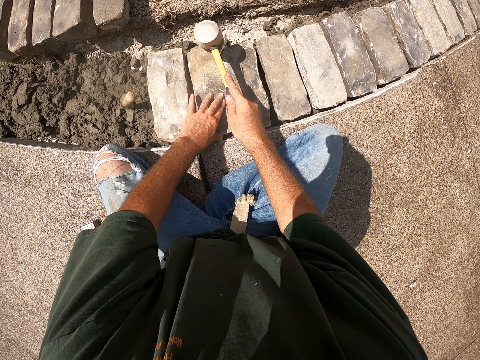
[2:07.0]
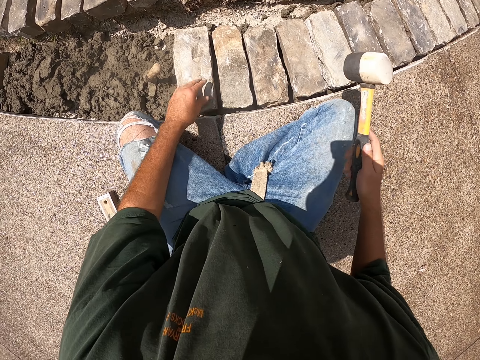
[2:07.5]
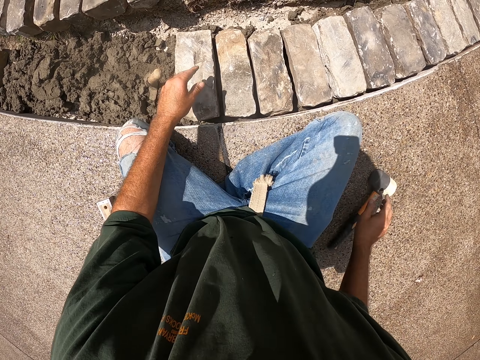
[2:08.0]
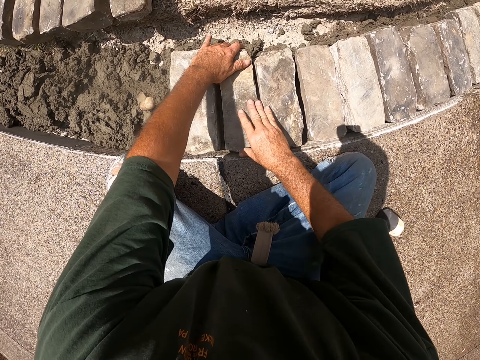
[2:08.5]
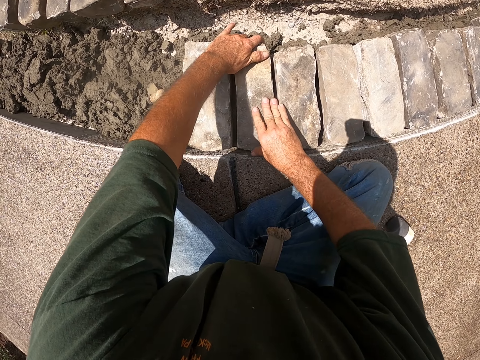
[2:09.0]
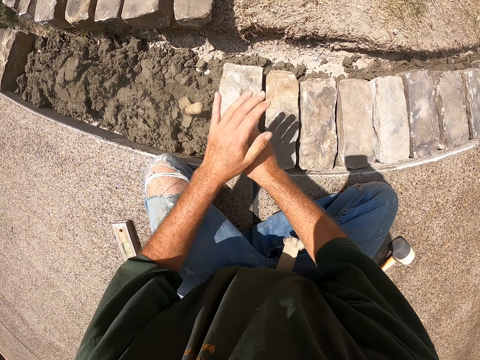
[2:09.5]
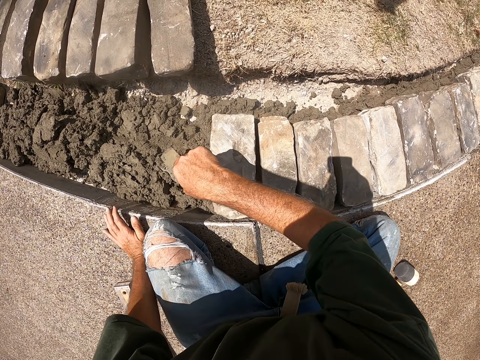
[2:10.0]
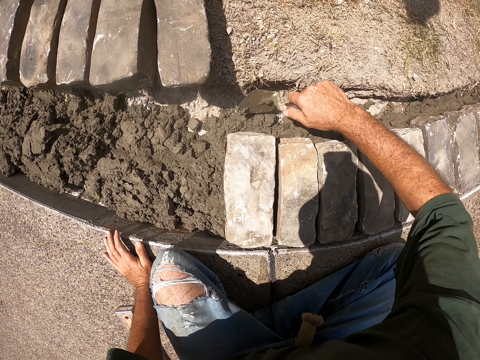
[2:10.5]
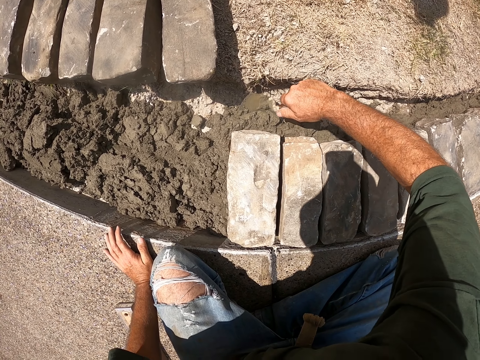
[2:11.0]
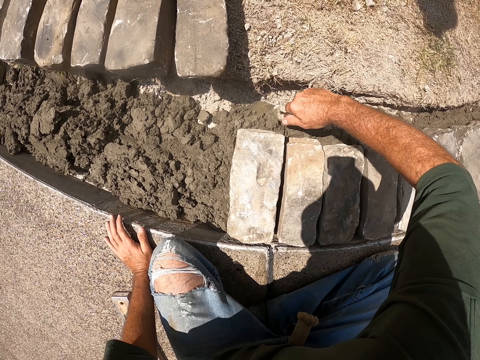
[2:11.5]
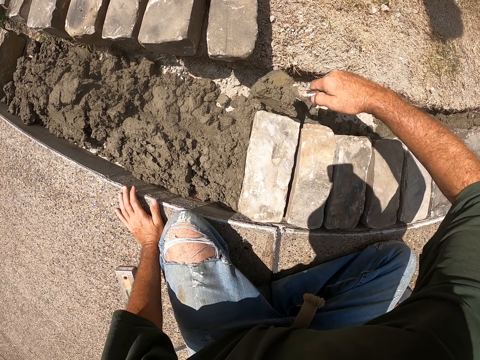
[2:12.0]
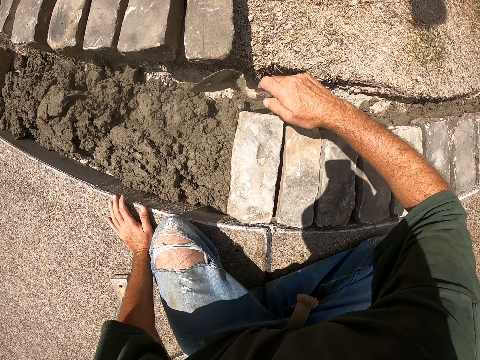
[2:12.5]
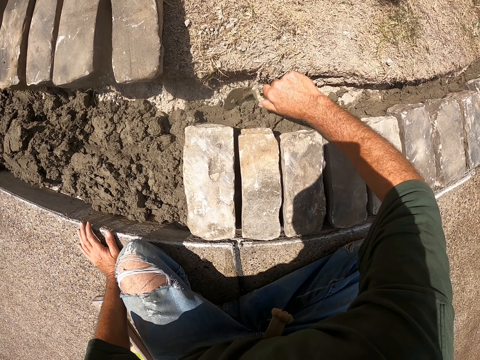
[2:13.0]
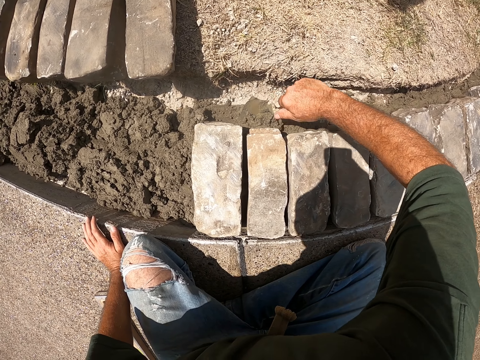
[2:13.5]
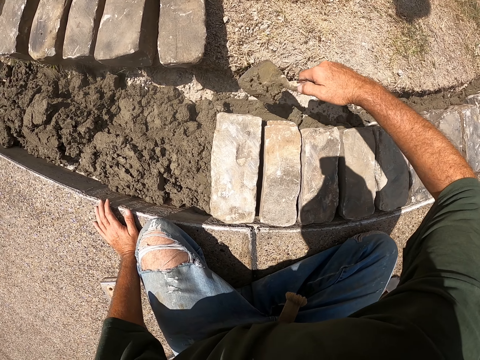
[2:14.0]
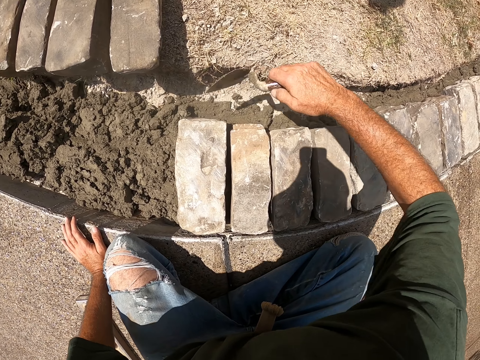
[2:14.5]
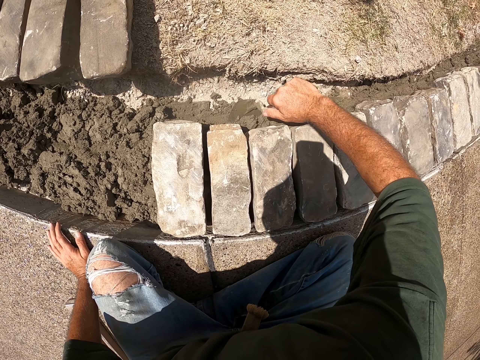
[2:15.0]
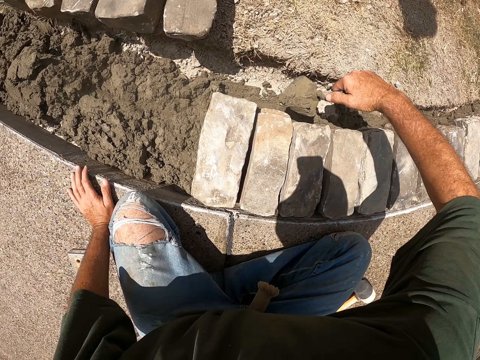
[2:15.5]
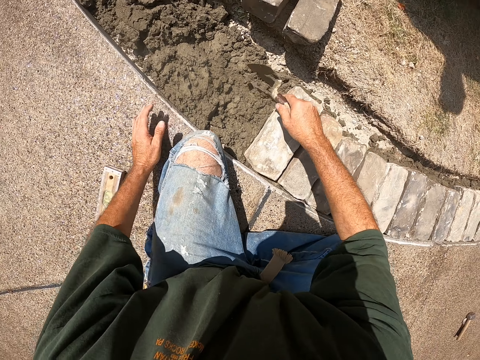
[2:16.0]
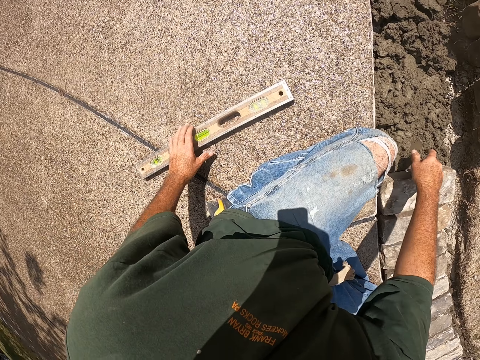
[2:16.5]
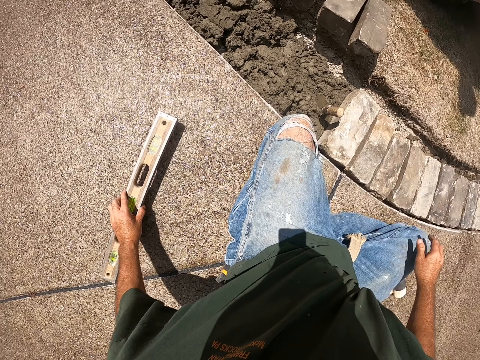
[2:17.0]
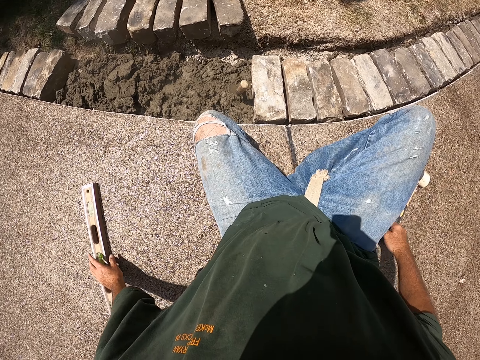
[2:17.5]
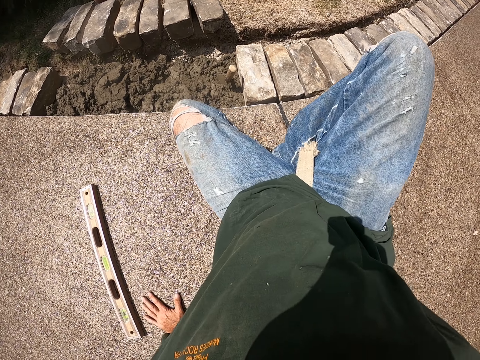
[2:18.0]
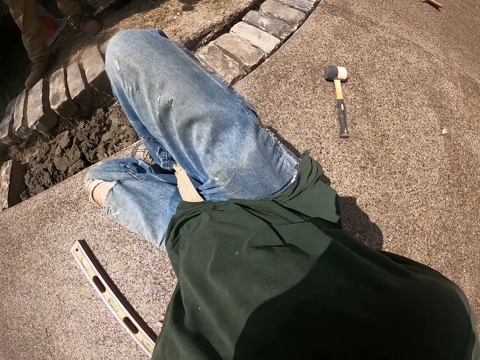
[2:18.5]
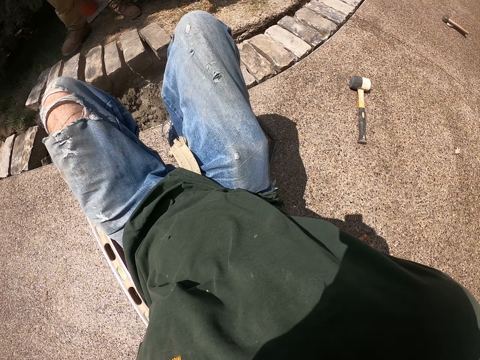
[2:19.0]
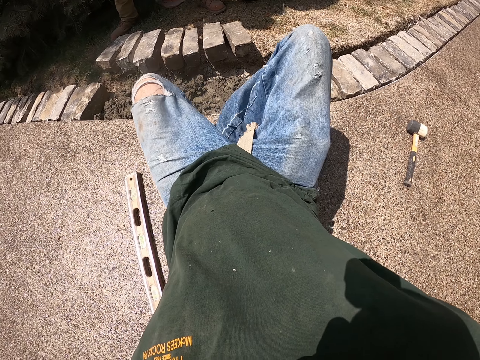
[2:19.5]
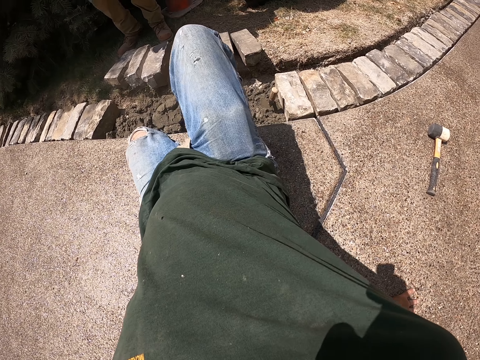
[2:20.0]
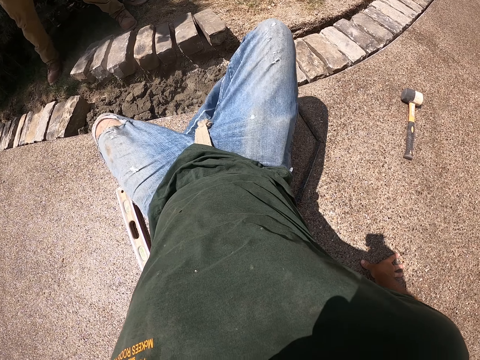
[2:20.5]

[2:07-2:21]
The camera wearer puts down the hammer. They hold the brick. They press down the brick. They hold the trowel and pick up the scooper. They scoop the concrete, pour the concrete, scoop the concrete, pour the concrete, scoop the concrete, and pour the concrete. They put down the trowel. They move the I-beam level. They move beside the bricks.

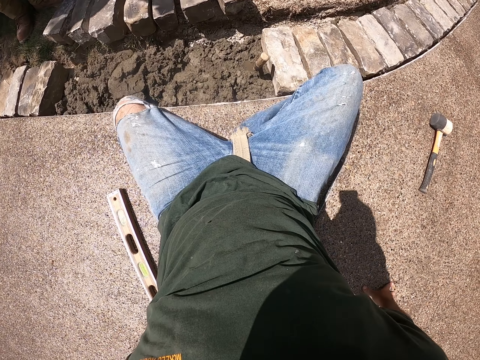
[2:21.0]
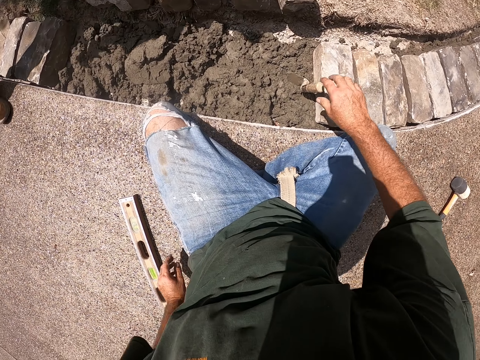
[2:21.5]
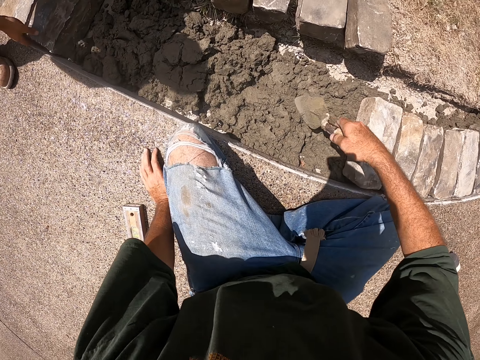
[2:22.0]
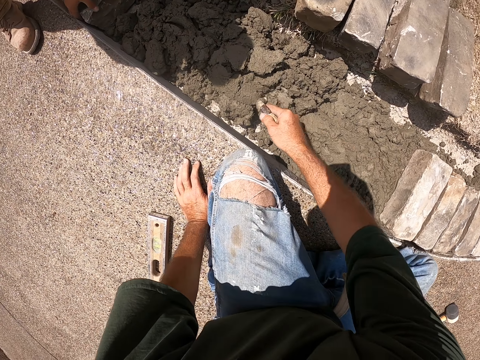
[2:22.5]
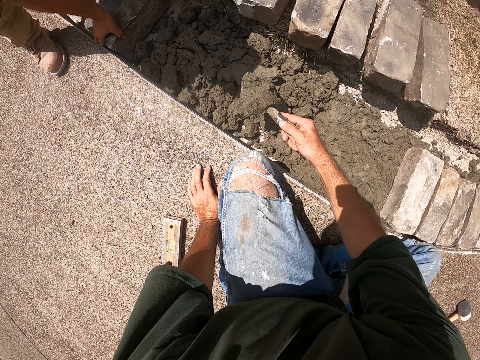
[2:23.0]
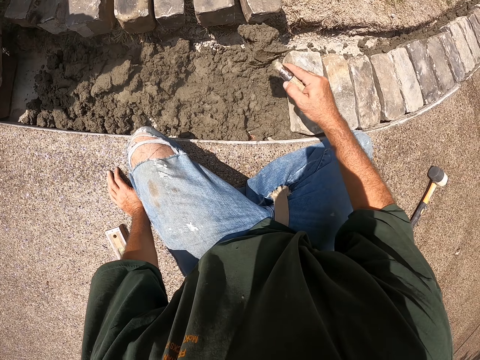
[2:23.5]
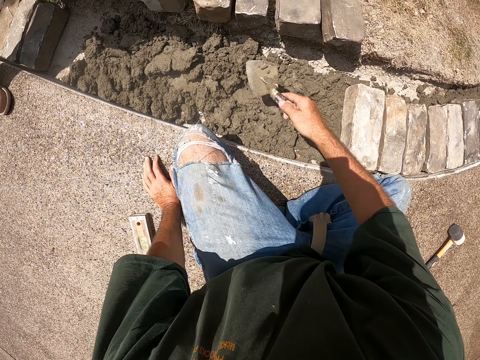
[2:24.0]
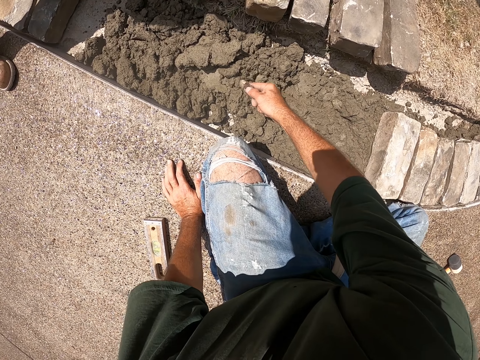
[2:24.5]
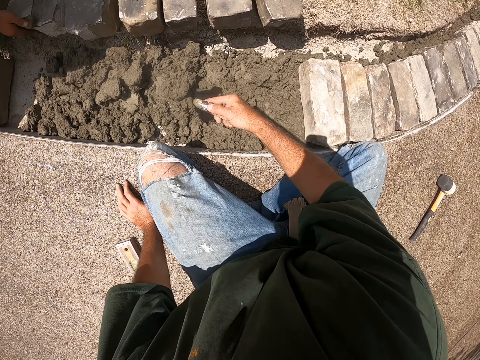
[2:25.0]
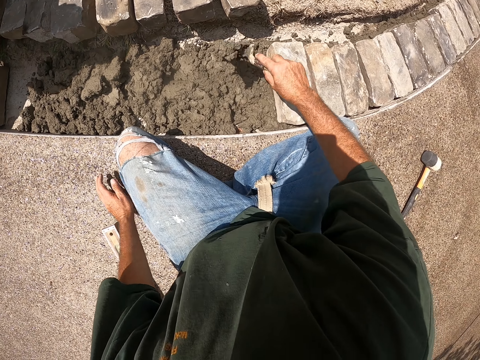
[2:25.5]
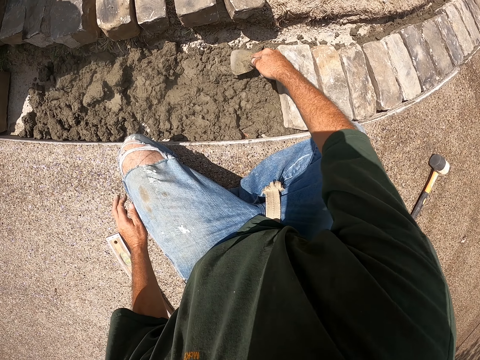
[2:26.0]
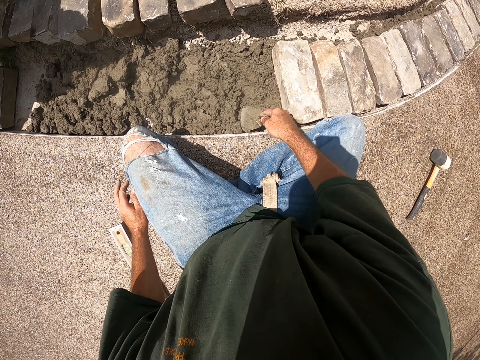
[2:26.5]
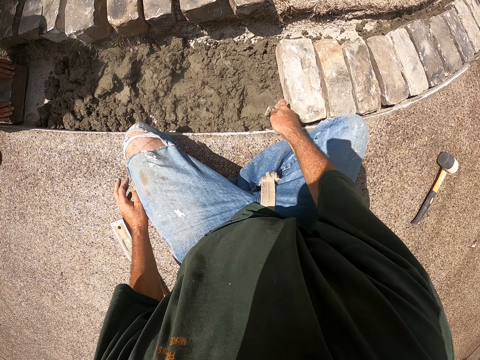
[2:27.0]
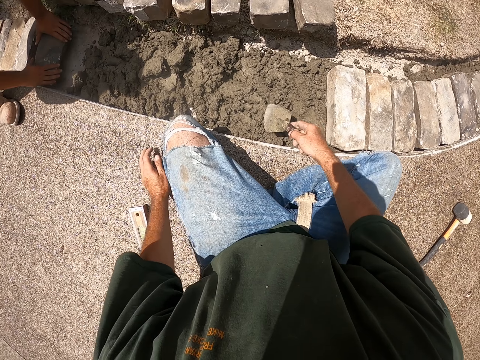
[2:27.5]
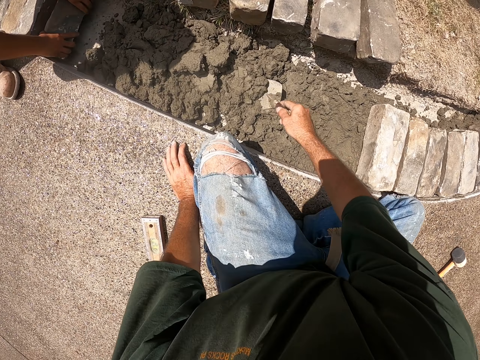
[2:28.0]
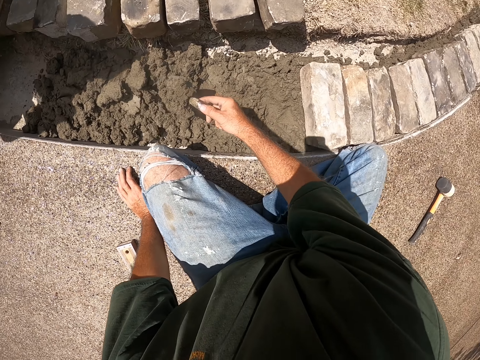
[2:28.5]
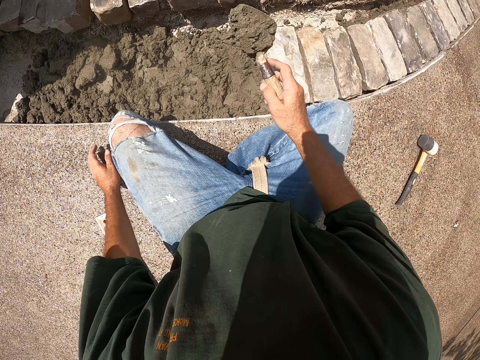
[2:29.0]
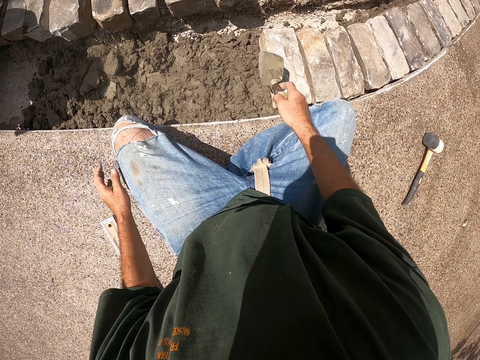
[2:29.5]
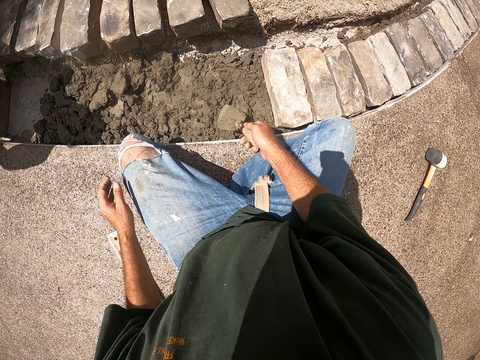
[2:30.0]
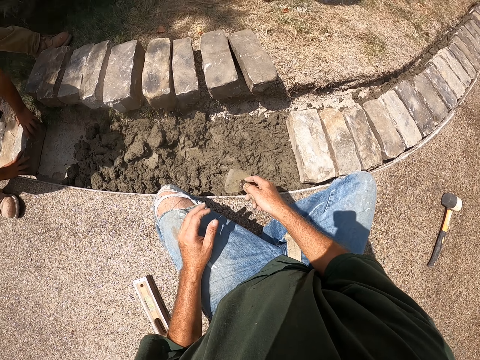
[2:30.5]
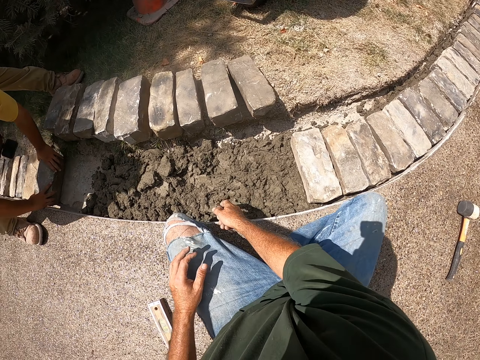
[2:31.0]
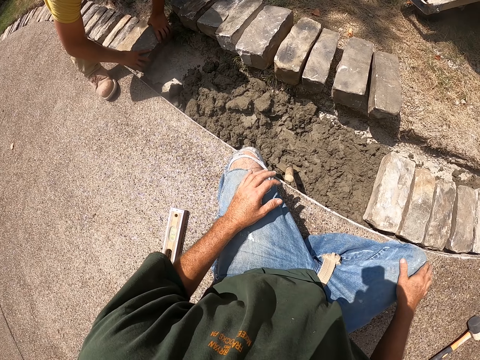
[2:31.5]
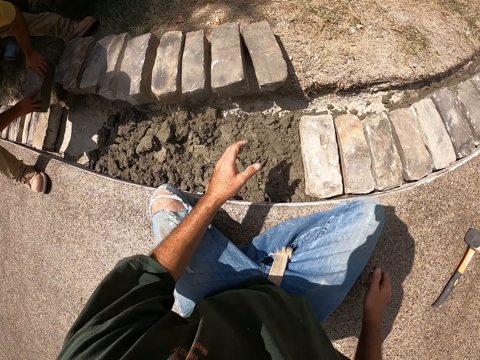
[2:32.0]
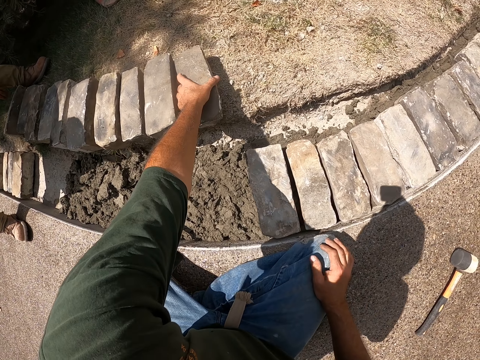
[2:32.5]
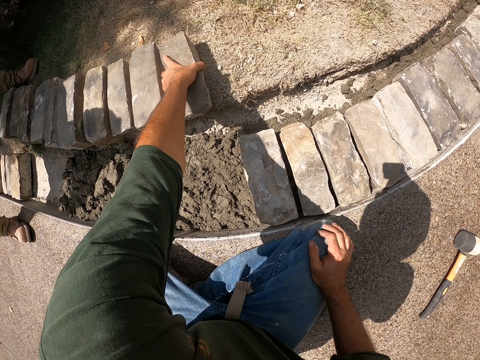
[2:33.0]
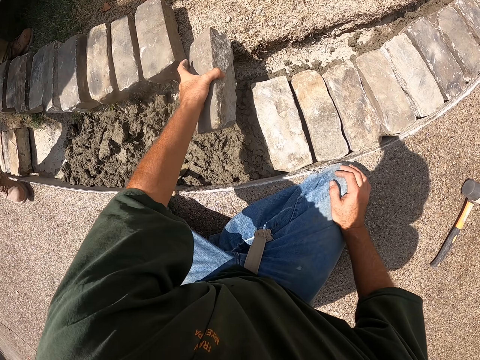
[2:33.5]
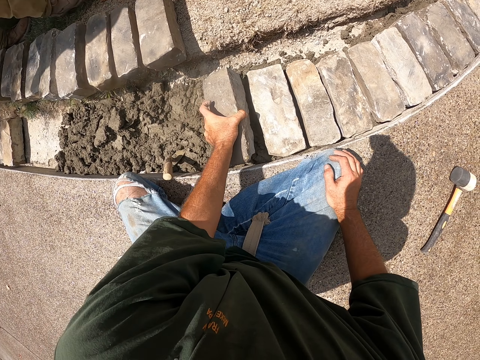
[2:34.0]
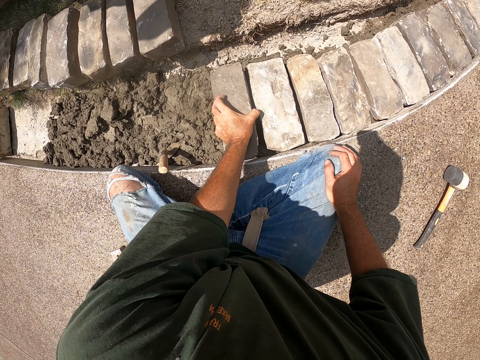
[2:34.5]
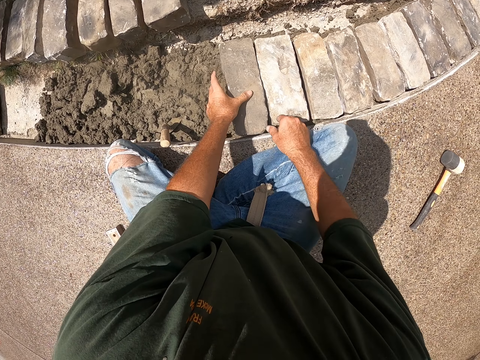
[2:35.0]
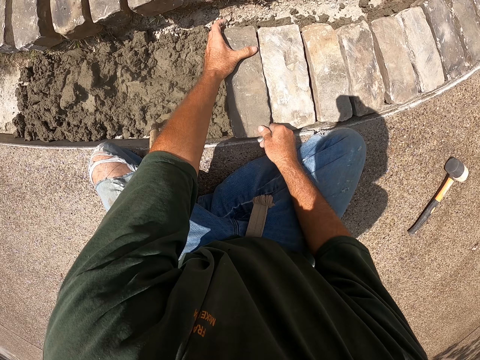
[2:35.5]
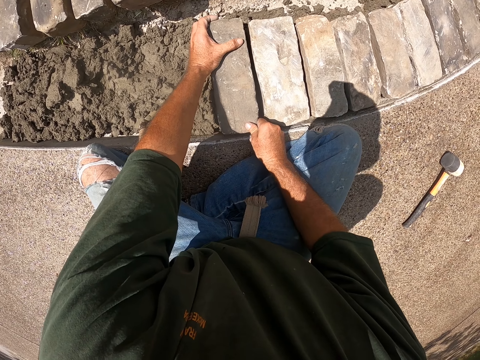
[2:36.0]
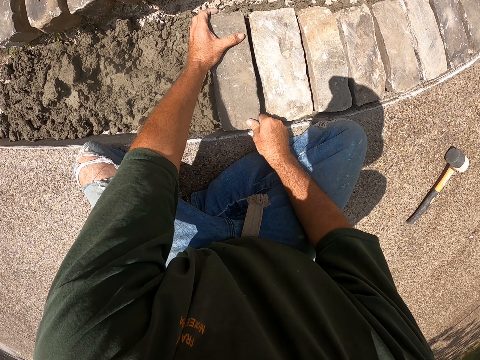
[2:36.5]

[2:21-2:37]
A man walks over the bricks. The camera wearer picks up a scooper and holds the trowel. The man moves the bricks. The camera wearer scoops the concrete, pours the concrete, scoops the concrete, pours the concrete, and levels the concrete. They spread the cement with the scooper. They scoop the concrete and pour the concrete. They put down the trowel. They pick up a brick and put down the brick. They hold the brick.
